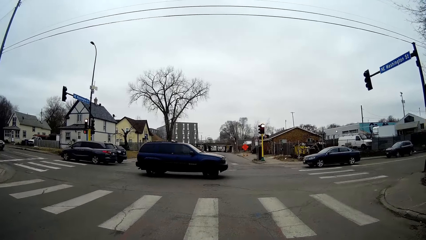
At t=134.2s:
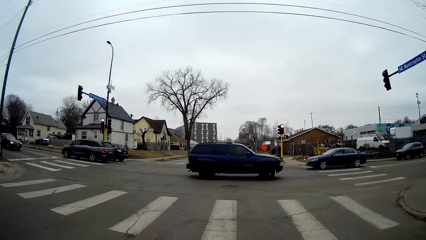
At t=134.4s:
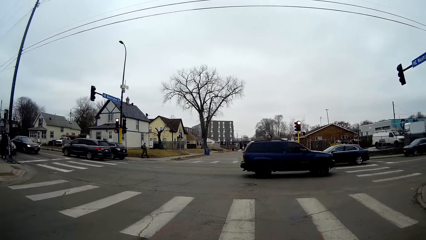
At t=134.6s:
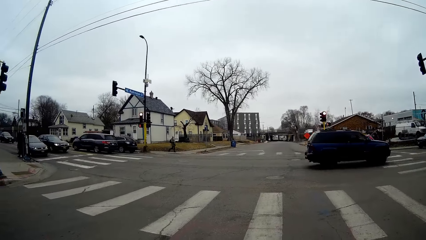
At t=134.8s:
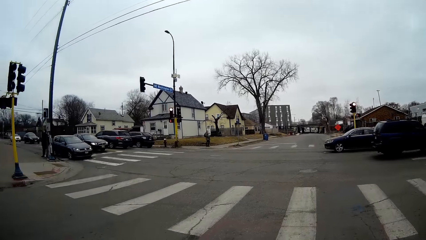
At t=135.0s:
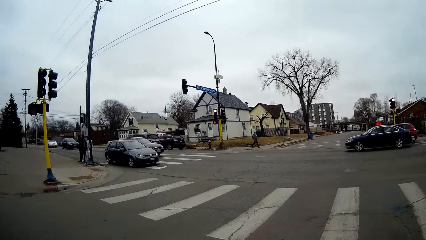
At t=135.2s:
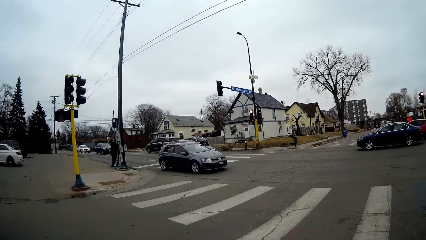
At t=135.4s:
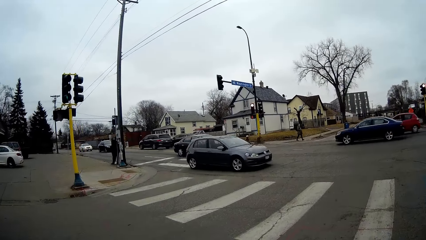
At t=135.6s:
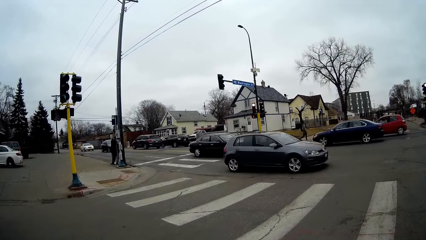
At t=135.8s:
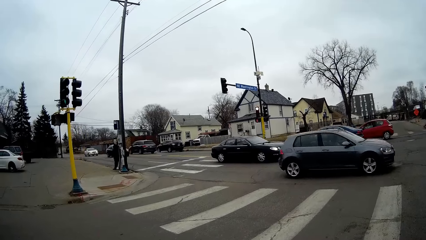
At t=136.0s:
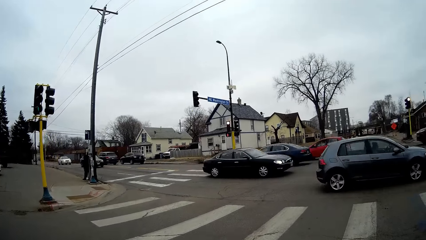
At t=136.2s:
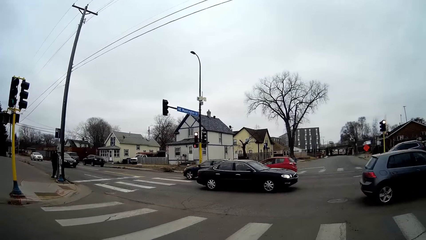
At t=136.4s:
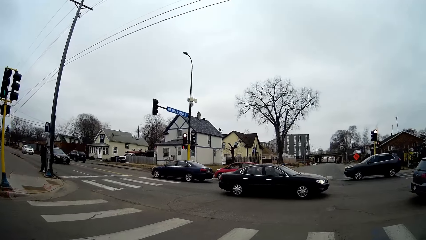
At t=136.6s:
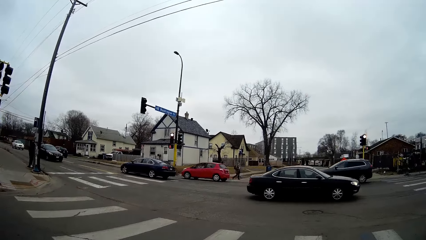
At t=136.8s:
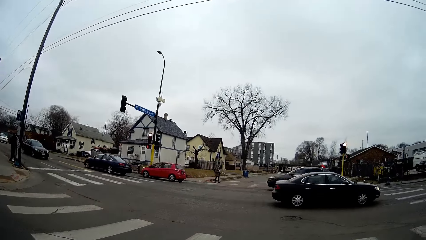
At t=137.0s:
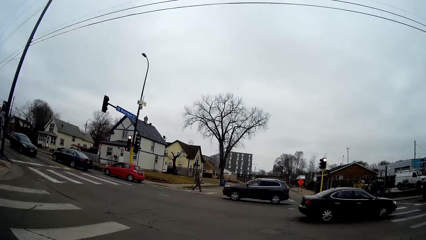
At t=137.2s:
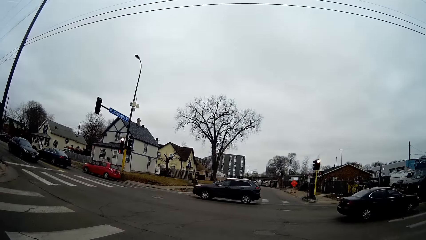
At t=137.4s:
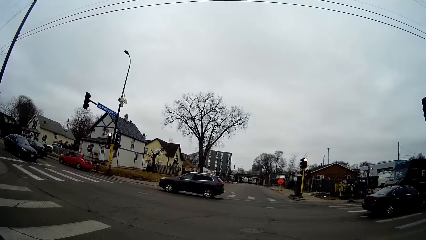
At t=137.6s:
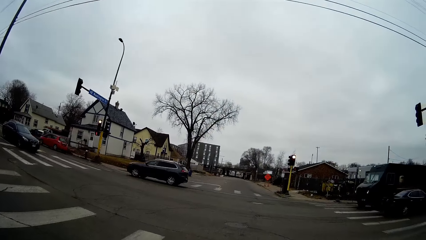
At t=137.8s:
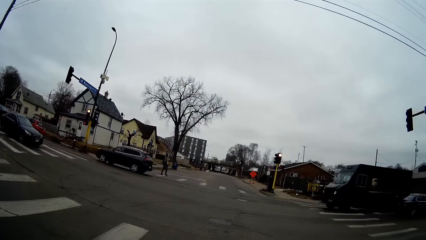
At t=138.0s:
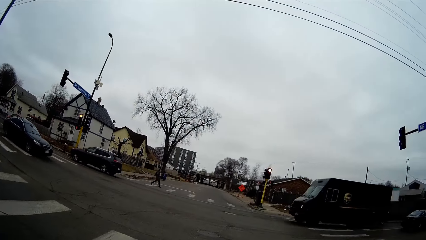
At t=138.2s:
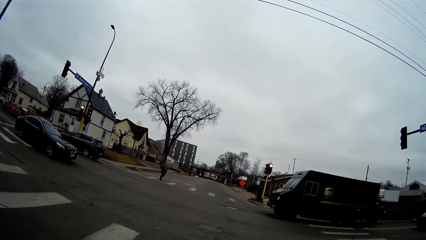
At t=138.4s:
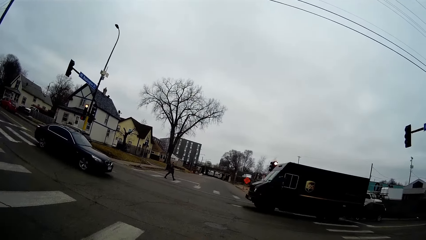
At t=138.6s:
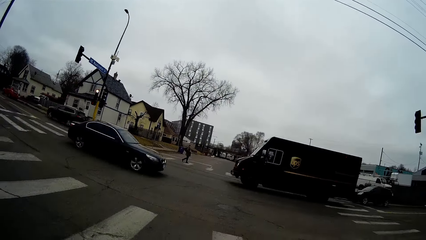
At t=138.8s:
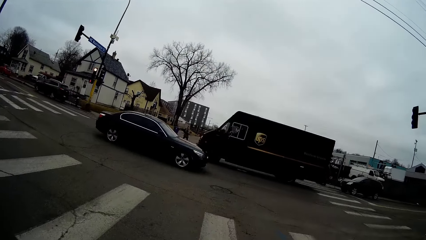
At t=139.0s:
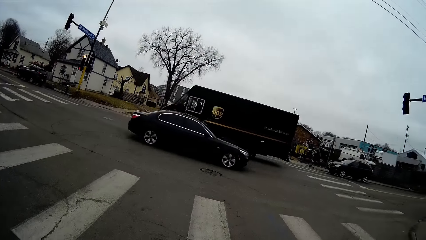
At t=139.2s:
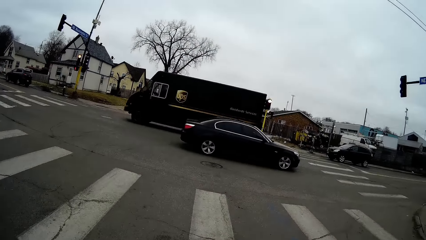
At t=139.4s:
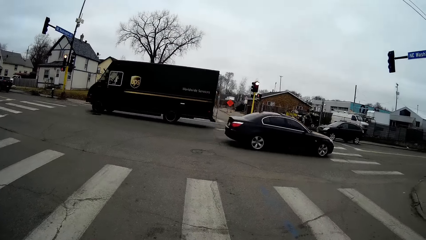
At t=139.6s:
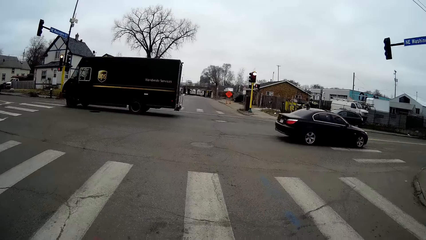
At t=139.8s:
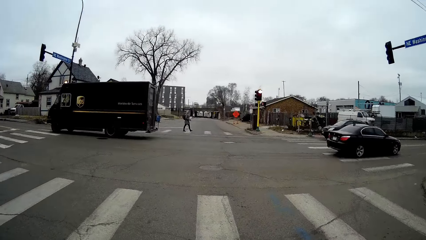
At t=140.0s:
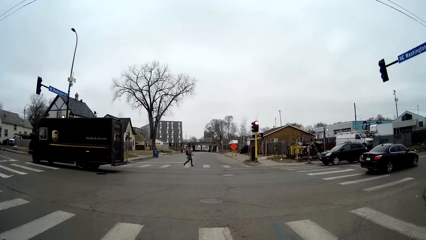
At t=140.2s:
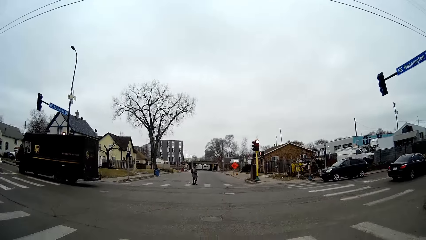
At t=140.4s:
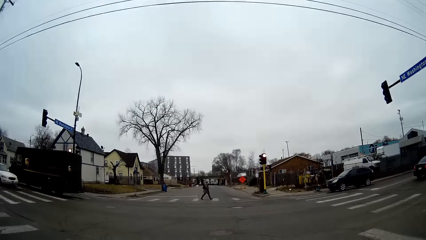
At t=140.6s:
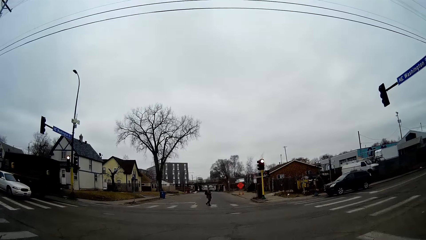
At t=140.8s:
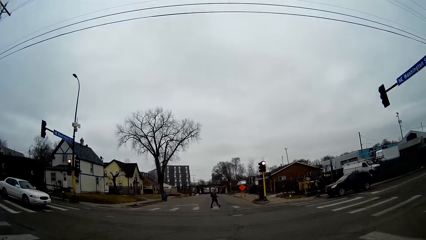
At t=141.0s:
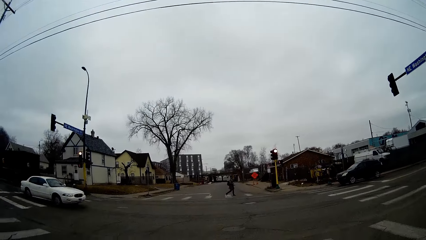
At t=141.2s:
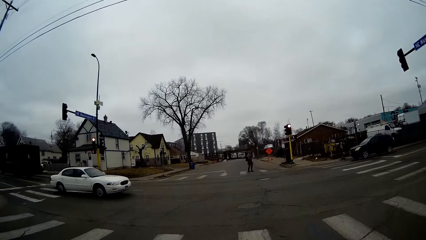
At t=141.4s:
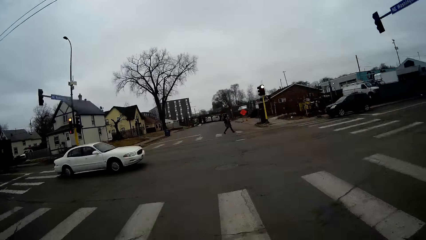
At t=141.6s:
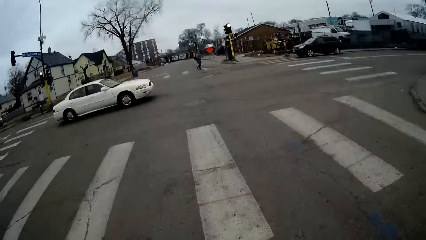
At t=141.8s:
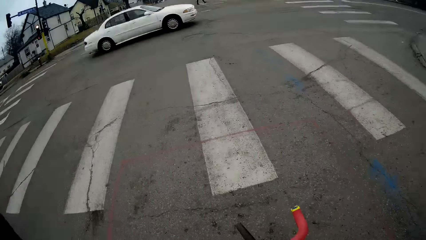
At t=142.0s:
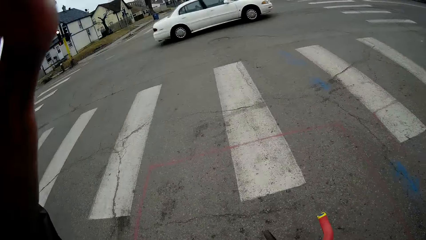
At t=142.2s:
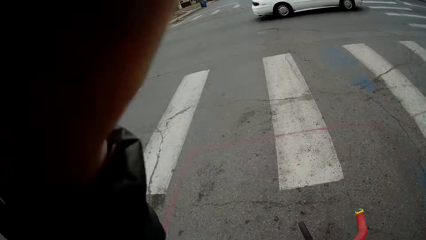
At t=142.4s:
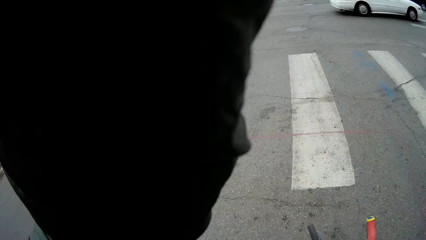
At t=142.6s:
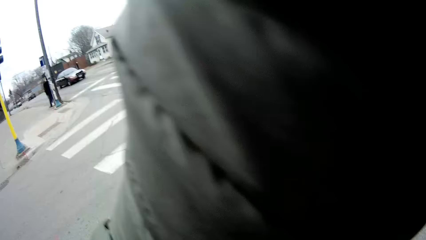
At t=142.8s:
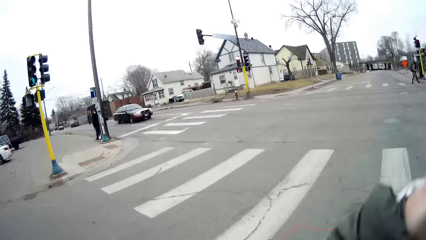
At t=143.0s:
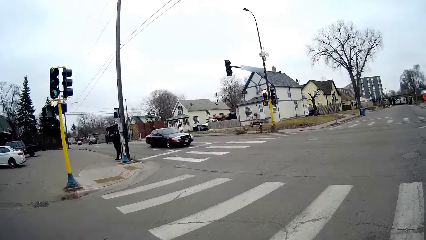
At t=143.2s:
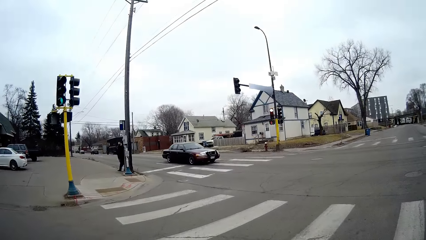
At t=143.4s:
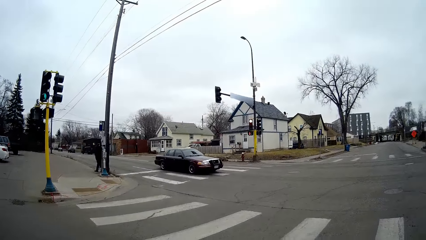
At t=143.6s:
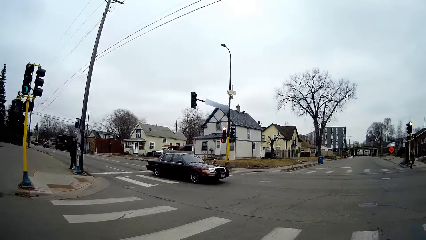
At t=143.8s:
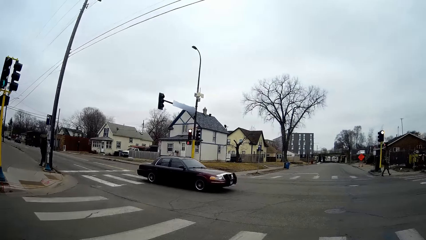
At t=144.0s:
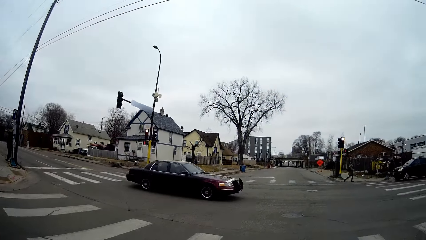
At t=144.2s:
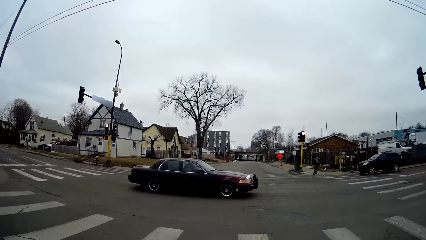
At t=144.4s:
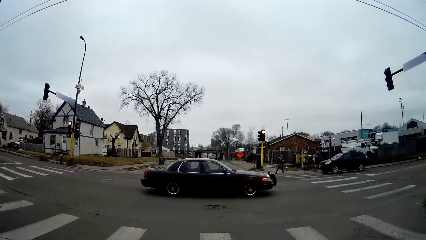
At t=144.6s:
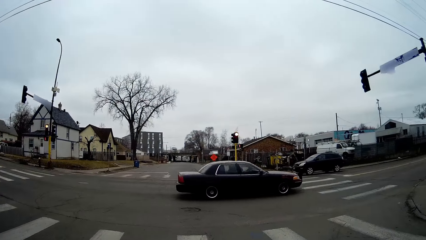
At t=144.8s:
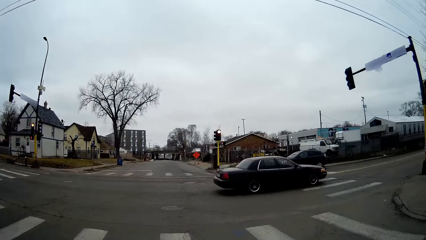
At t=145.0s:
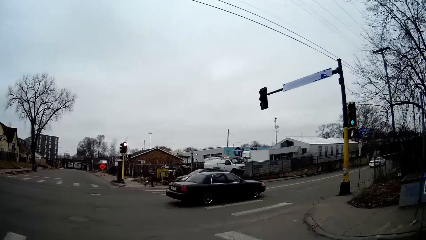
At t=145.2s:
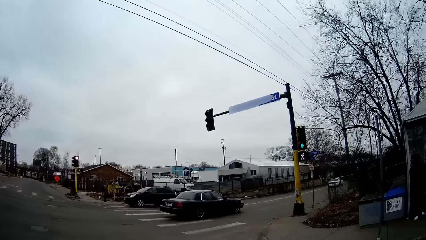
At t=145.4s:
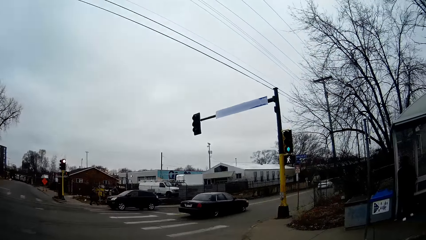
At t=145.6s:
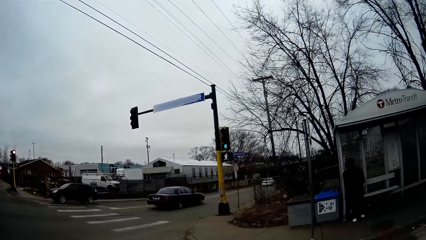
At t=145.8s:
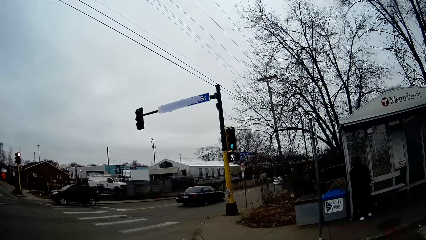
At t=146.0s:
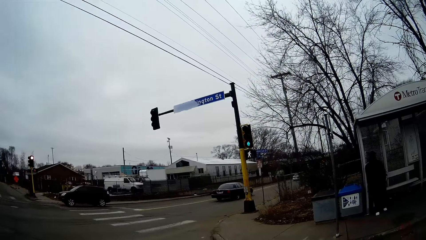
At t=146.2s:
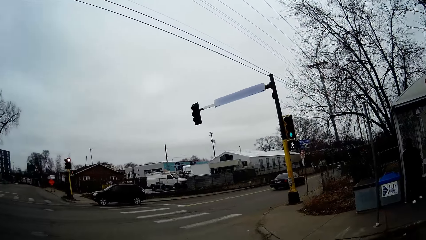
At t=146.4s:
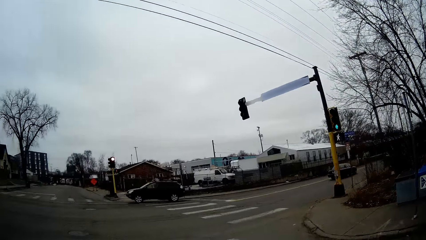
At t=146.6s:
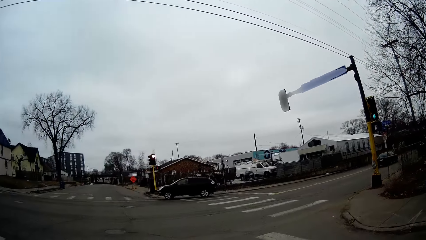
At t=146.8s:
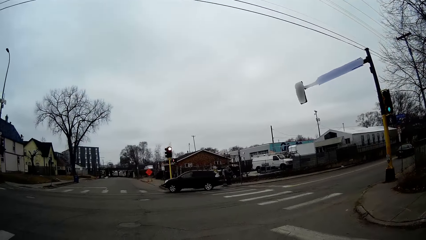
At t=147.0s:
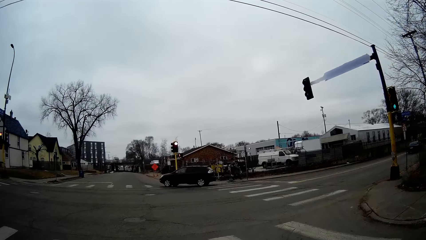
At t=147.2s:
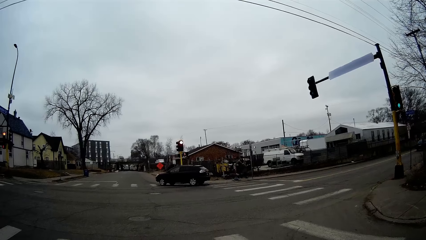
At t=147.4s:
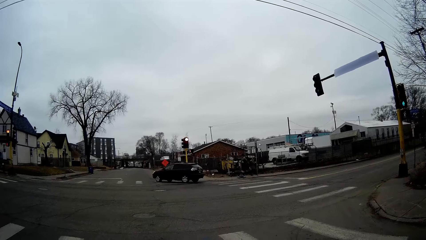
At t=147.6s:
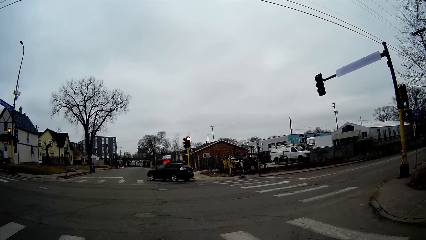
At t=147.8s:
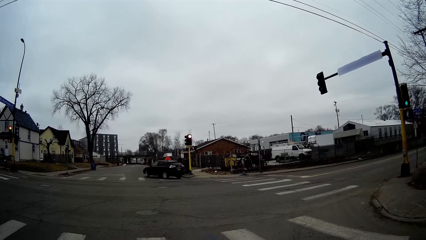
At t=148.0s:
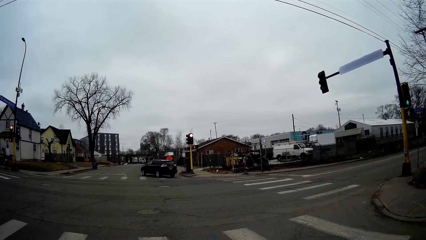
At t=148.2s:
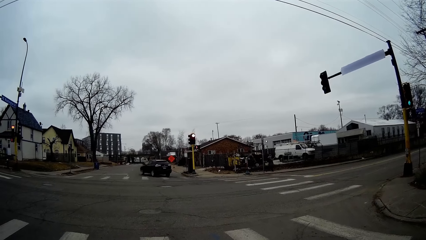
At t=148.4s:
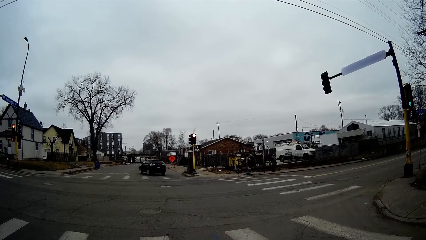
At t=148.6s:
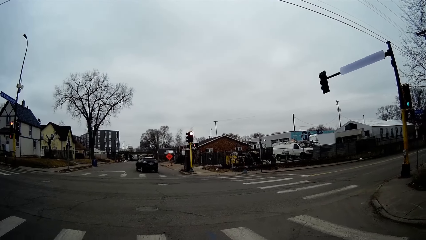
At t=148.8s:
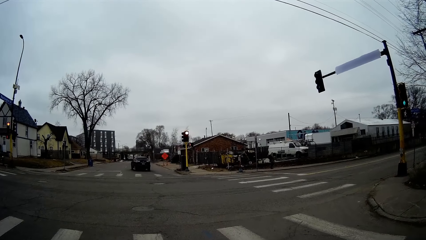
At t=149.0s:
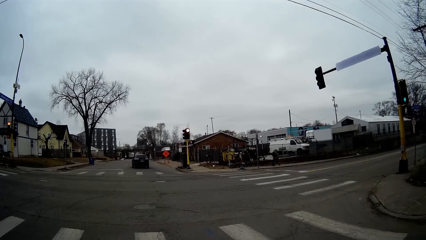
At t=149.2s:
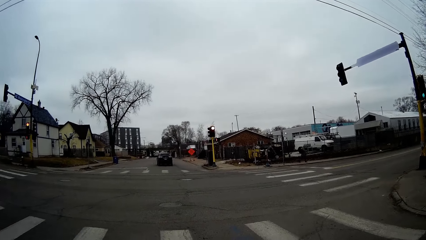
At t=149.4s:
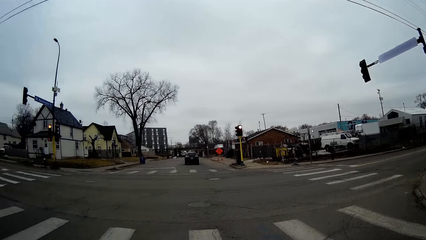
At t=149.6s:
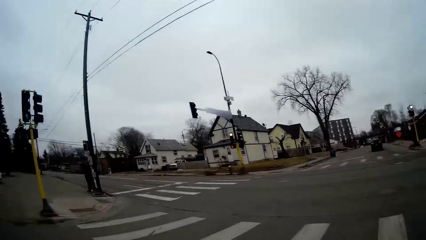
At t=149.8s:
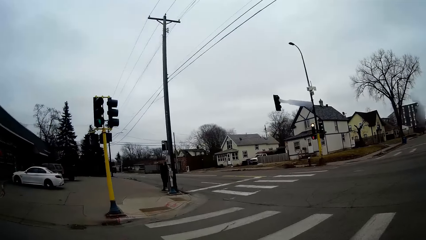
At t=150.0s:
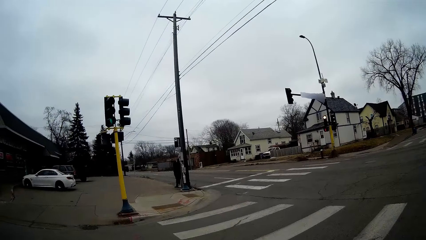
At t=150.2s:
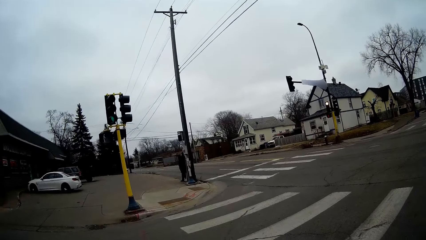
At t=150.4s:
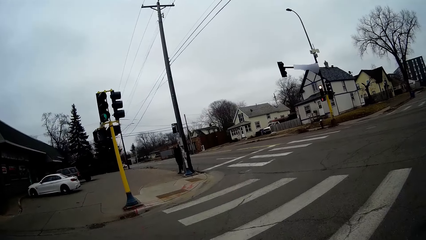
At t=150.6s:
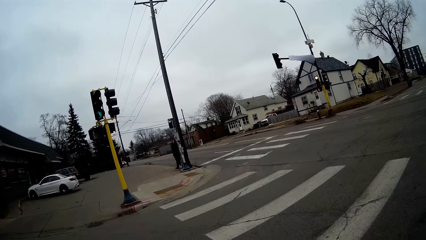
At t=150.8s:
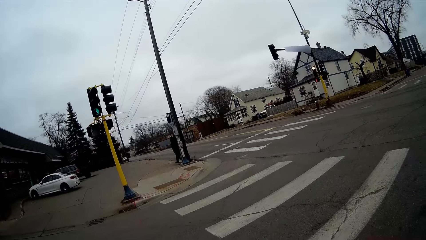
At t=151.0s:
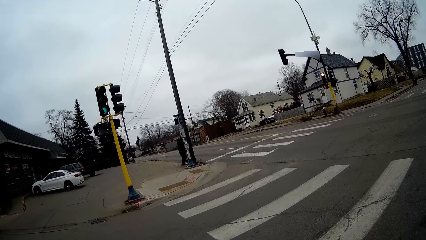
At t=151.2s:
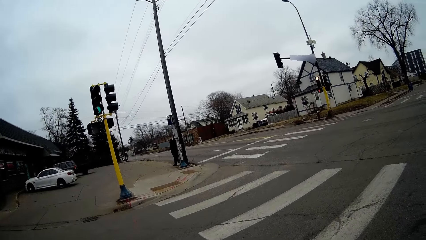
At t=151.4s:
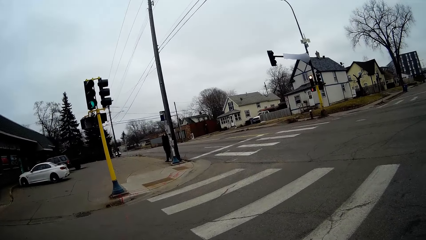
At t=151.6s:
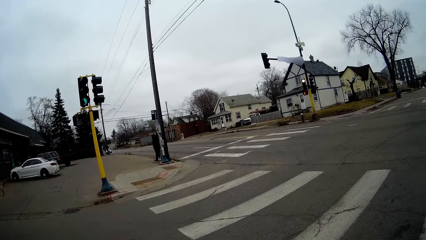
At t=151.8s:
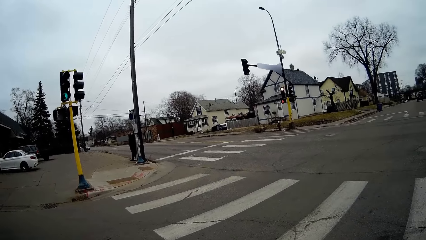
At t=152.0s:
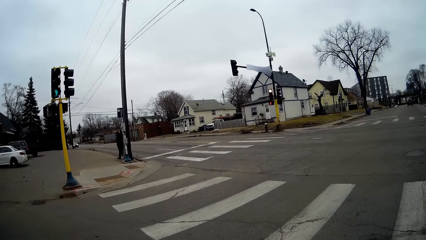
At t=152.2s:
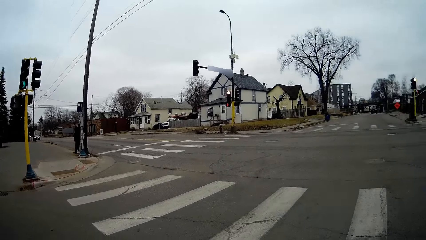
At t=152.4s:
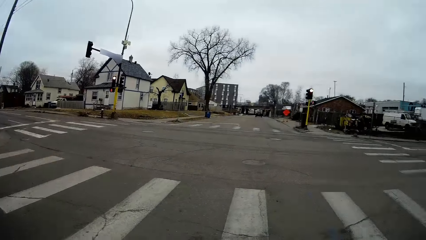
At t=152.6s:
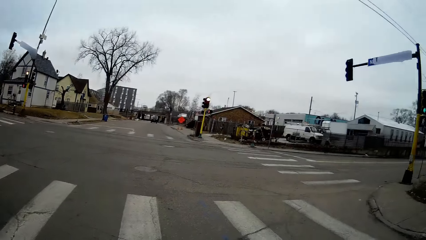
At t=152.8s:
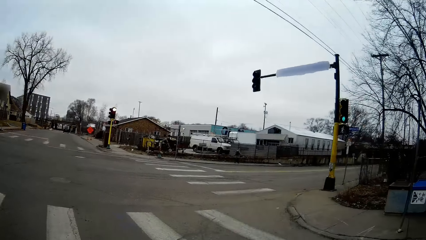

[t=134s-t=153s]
The camera wearer stops the bicycle on the zebra crossing. They stare at the vehicles on the road. They lift a hand. They adjust the camera. They stare at the vehicles on the road. They look around. They look around the road.
